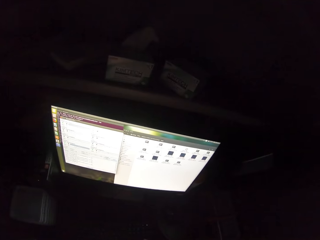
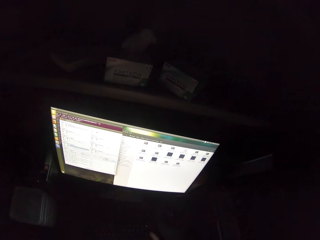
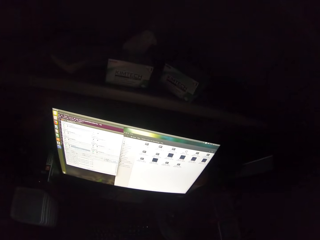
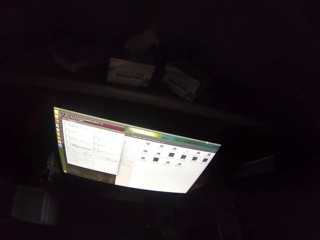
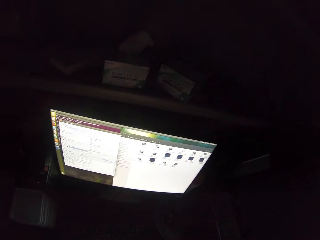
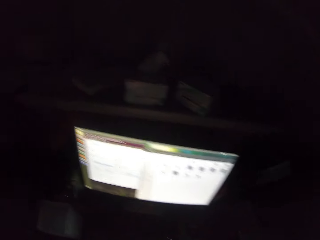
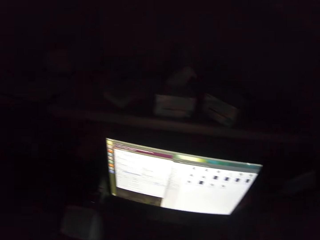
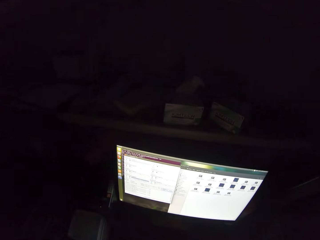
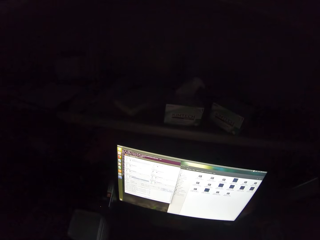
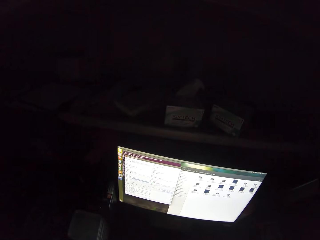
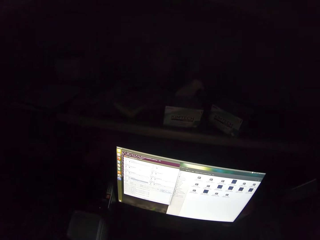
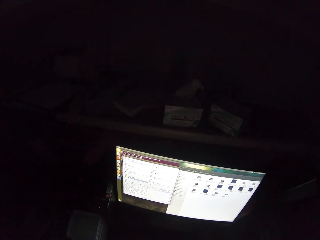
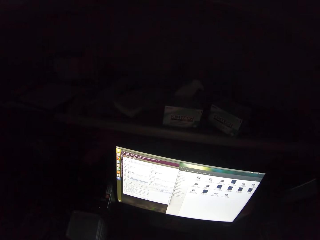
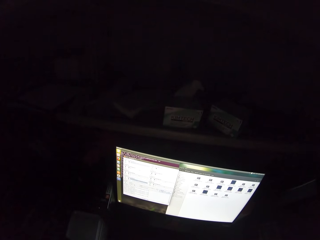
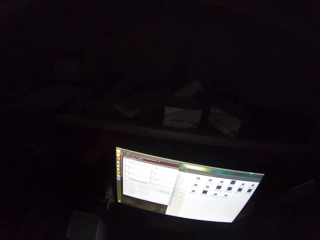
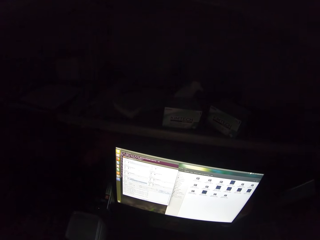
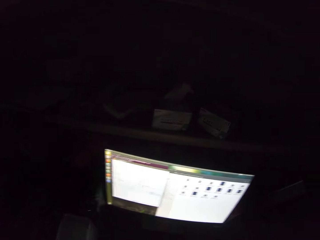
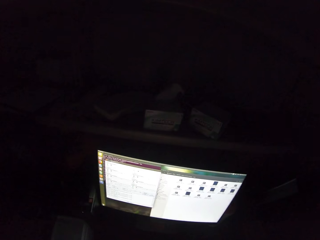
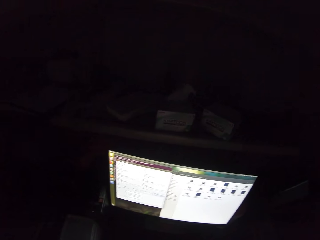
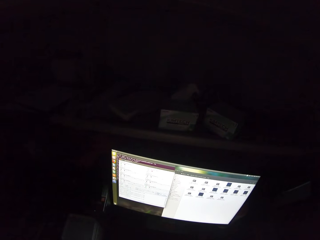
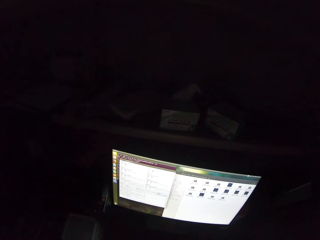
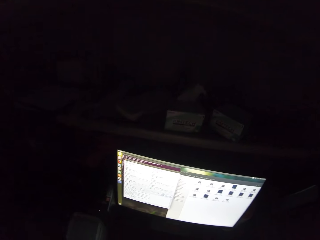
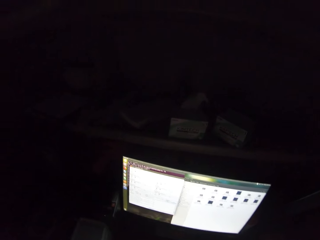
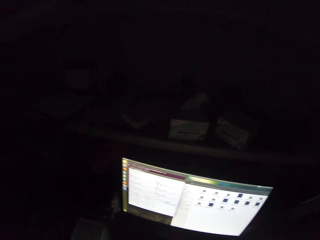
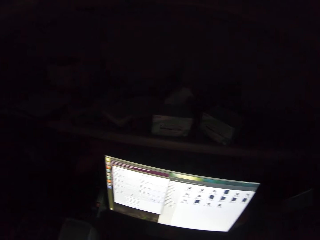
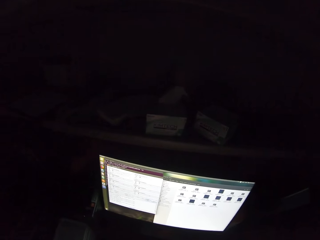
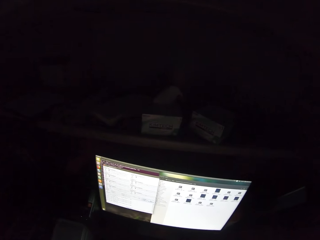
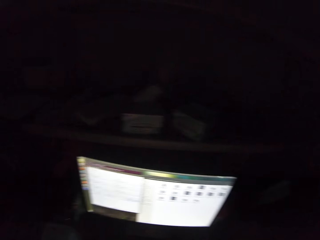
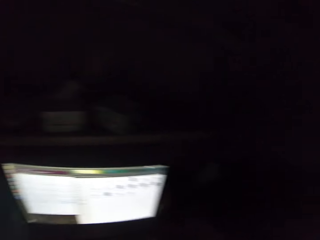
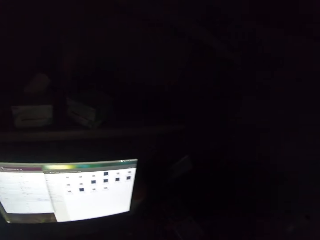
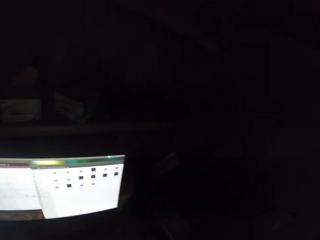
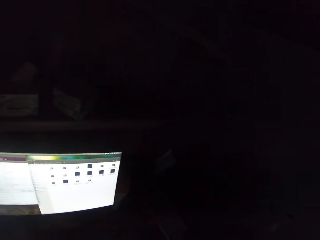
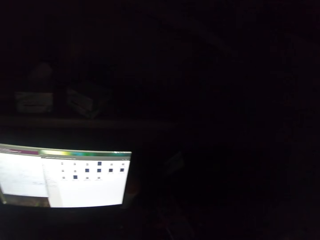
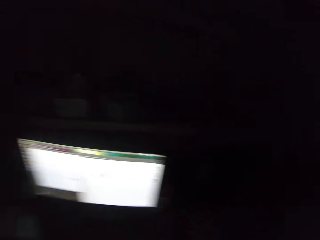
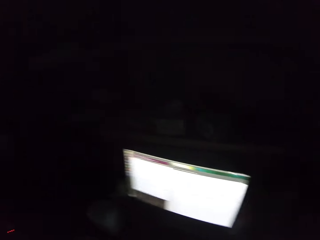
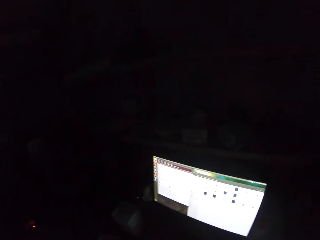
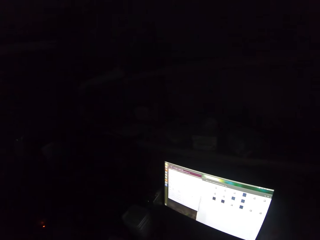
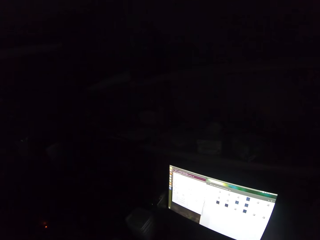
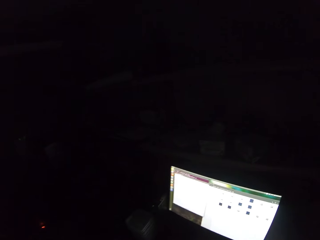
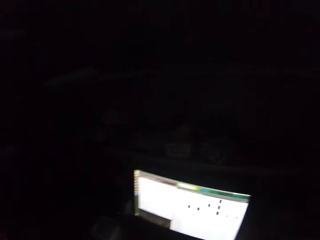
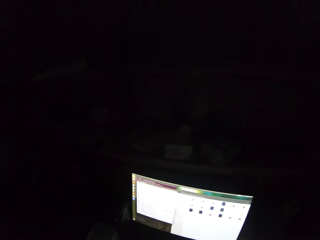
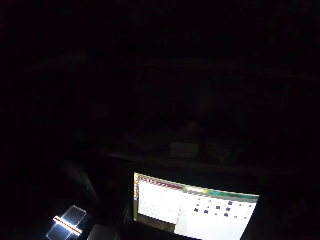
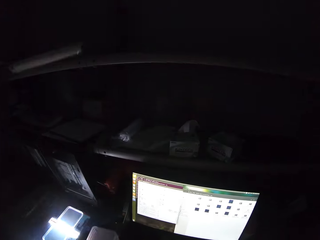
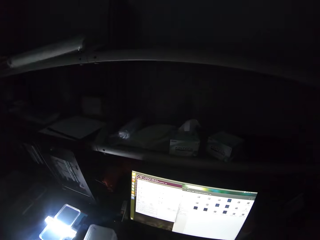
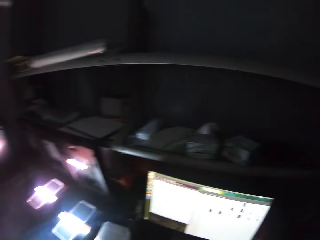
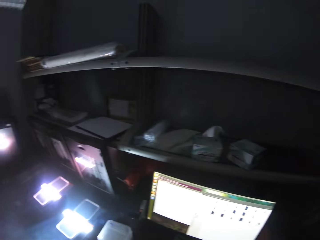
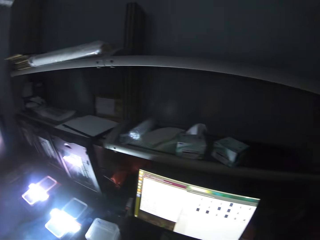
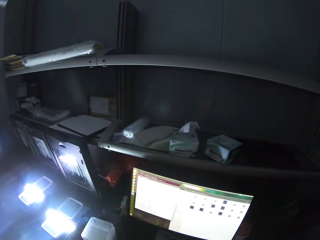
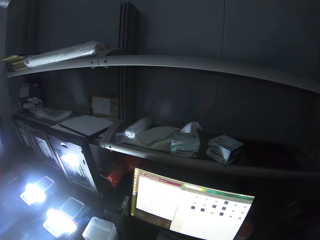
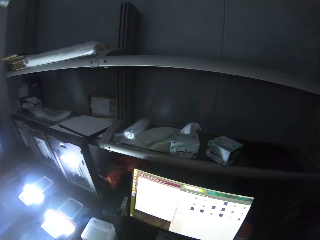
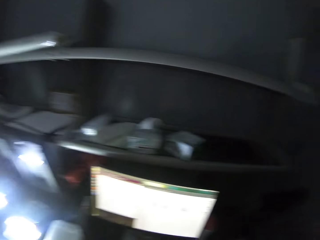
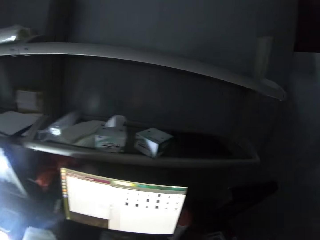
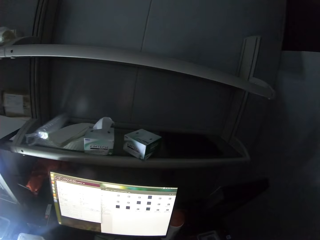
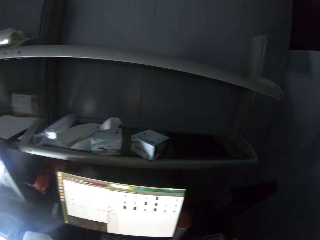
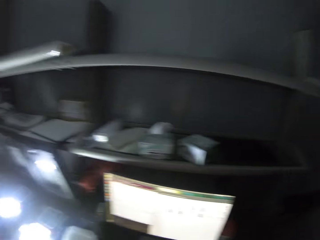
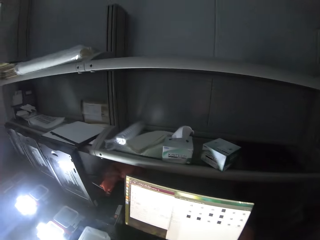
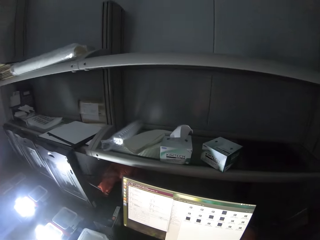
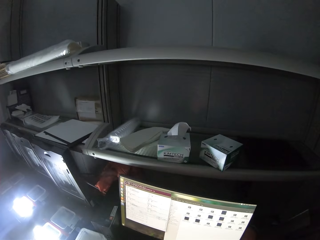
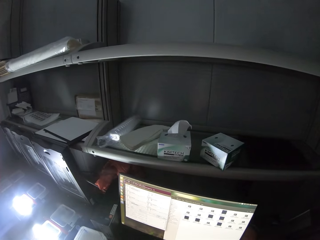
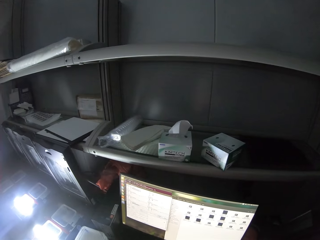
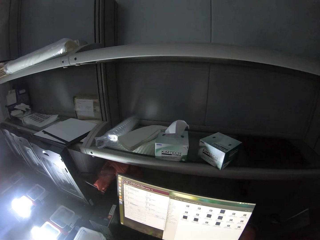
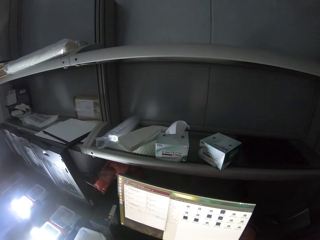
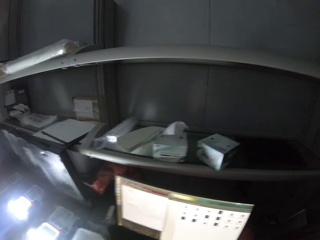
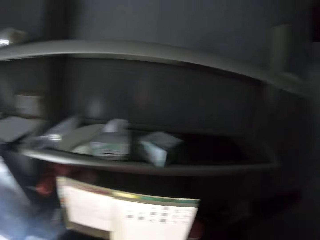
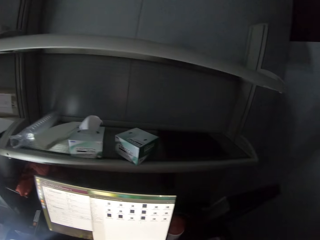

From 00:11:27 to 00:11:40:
The camera wearer operates a computer.

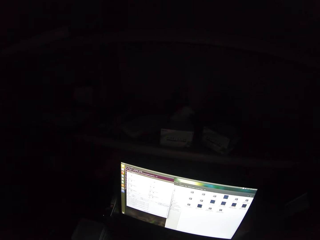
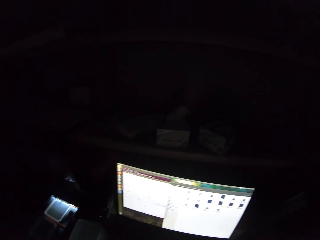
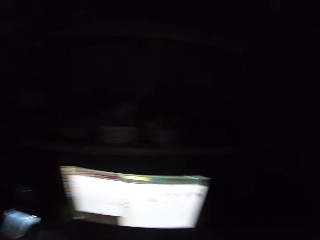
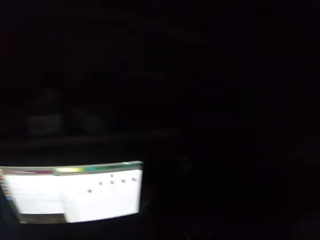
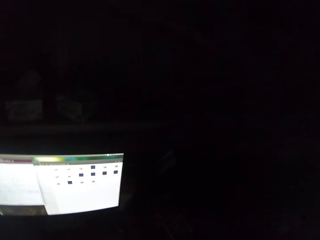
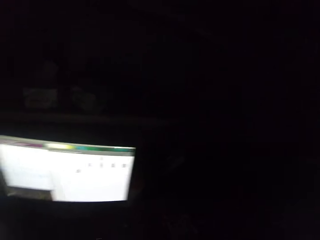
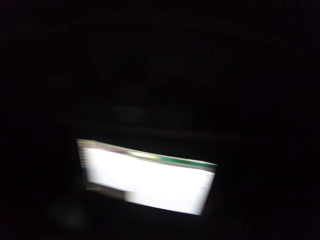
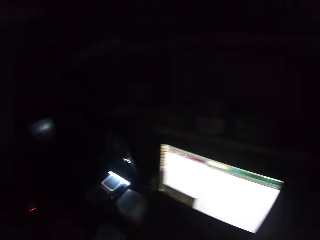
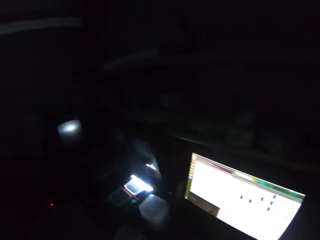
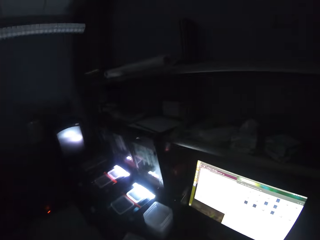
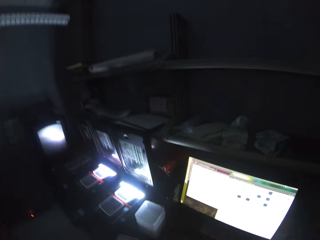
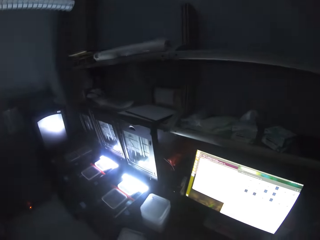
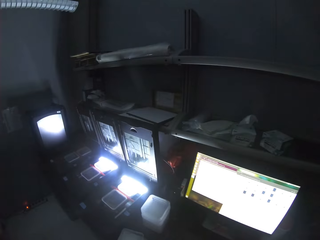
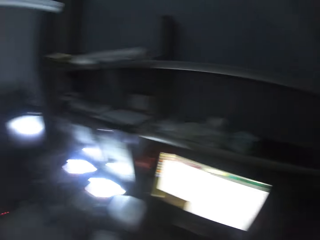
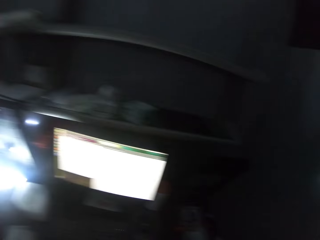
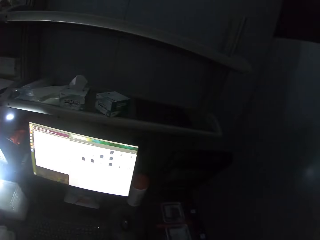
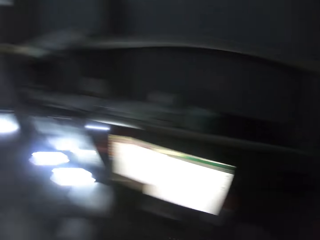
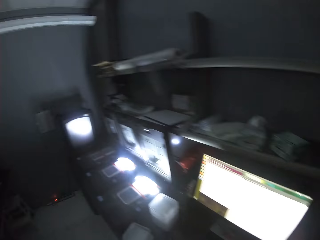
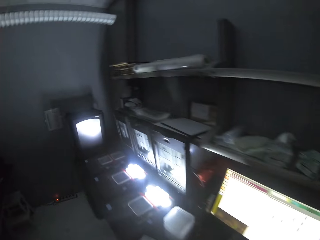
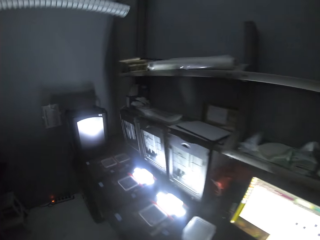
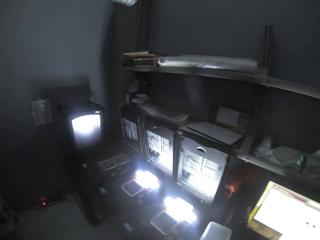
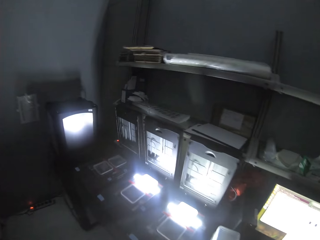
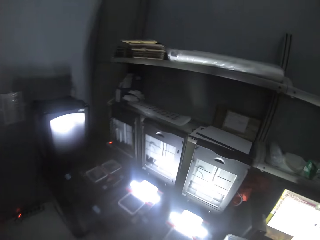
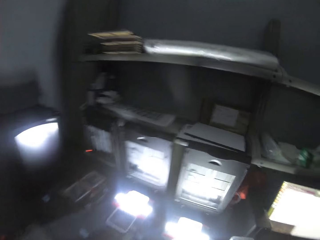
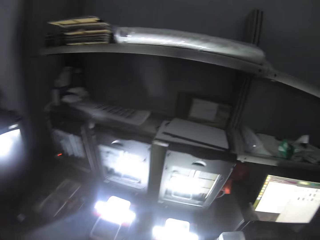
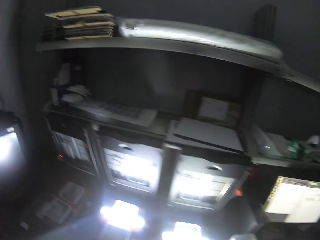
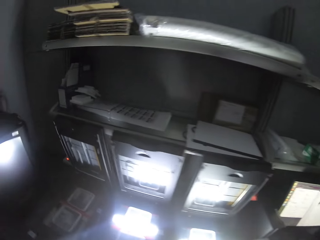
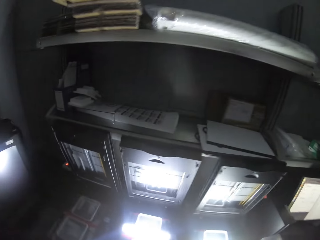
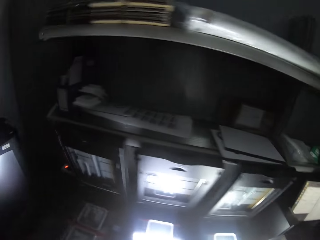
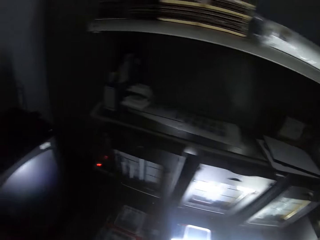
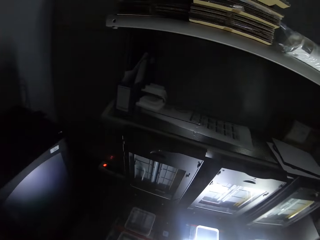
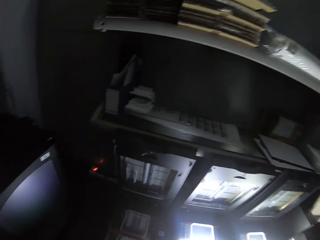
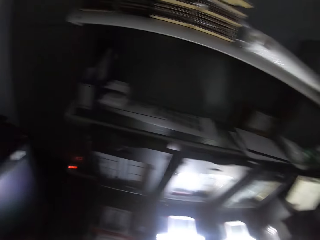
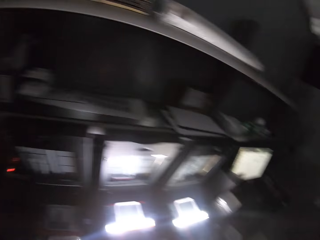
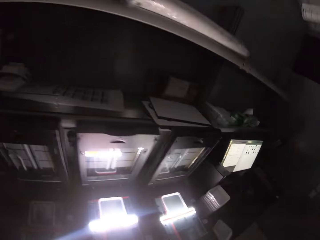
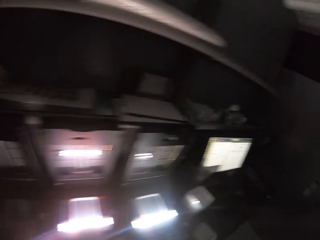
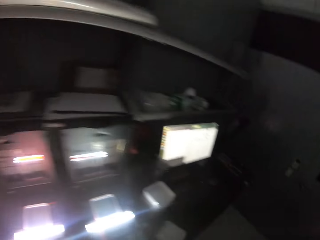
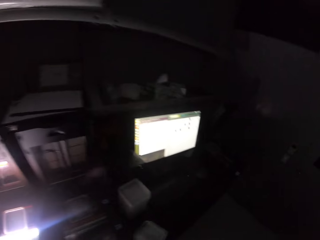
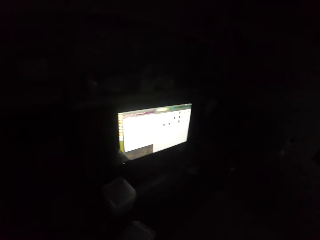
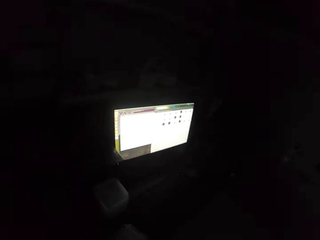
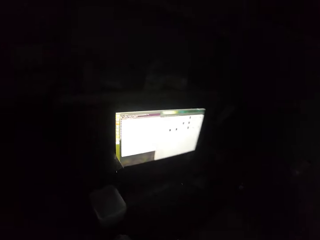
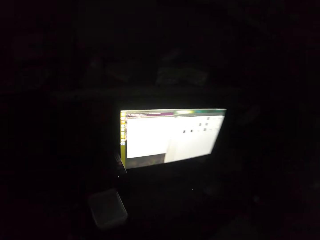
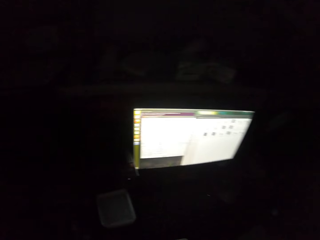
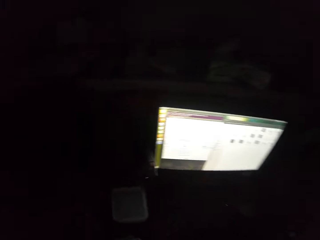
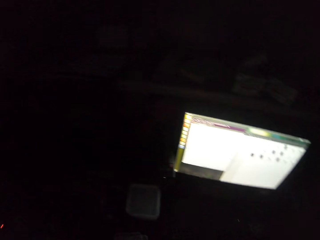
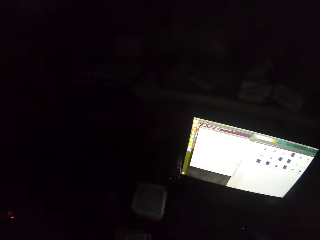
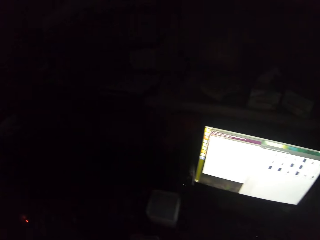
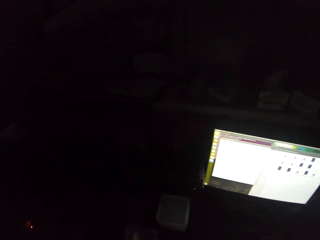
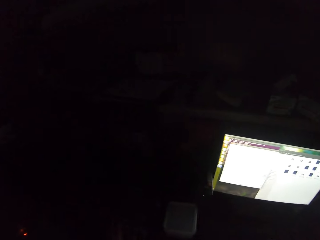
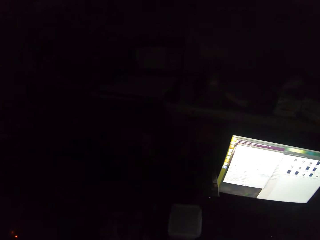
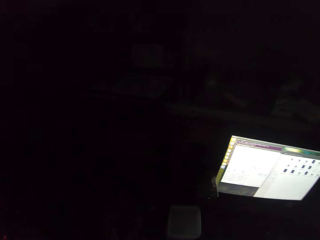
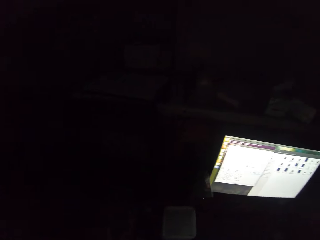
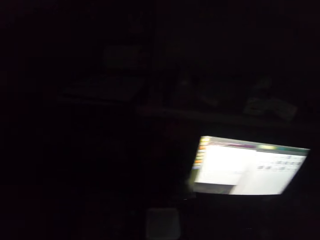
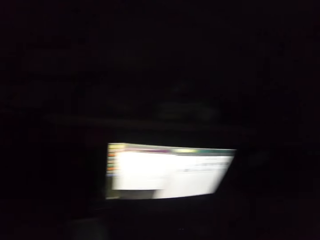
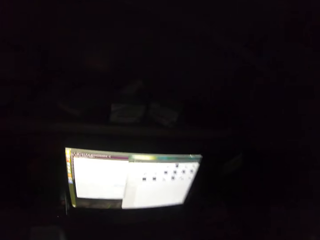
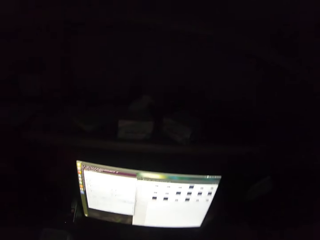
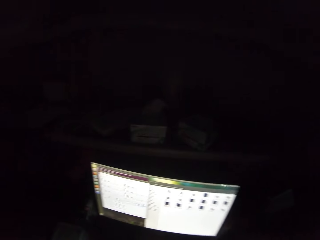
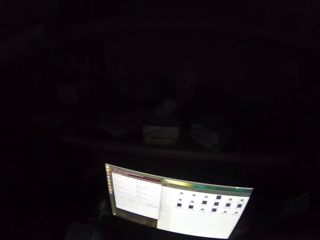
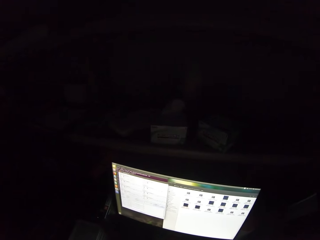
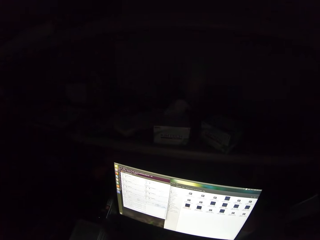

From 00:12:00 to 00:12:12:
The camera wearer looks around the room. They use the desktop, look at the lights, walk around the room, and use the desktop. They stare at a computer.
